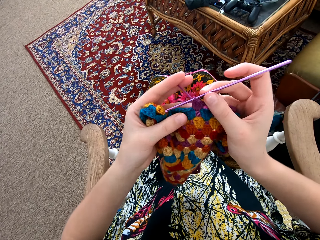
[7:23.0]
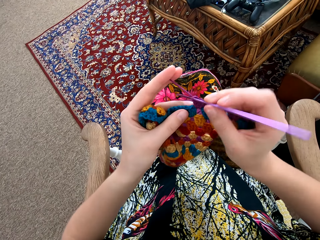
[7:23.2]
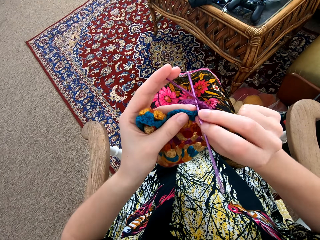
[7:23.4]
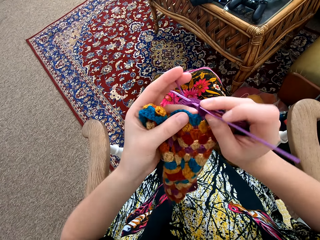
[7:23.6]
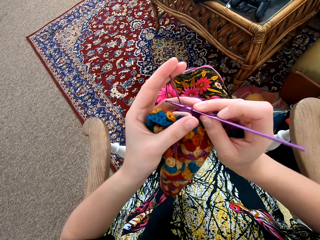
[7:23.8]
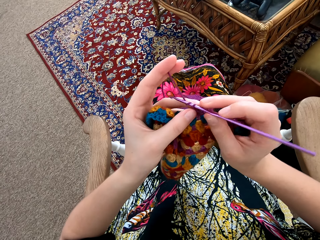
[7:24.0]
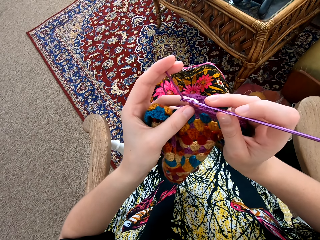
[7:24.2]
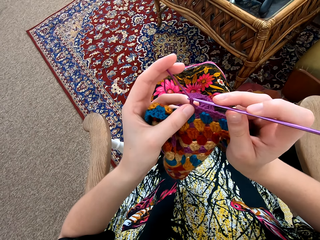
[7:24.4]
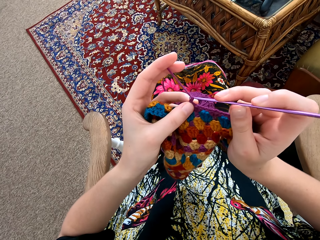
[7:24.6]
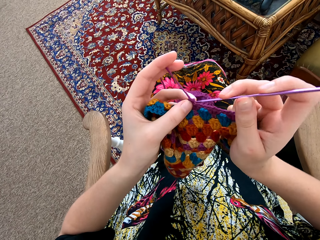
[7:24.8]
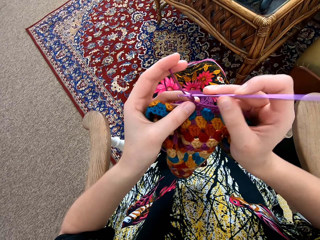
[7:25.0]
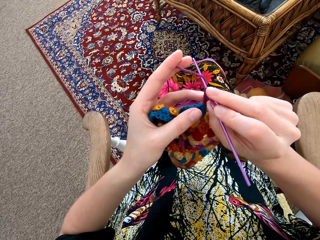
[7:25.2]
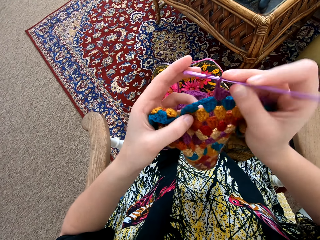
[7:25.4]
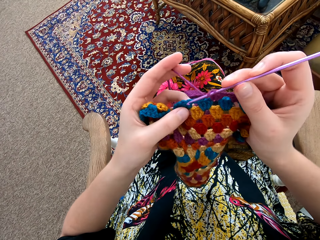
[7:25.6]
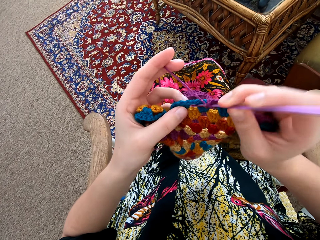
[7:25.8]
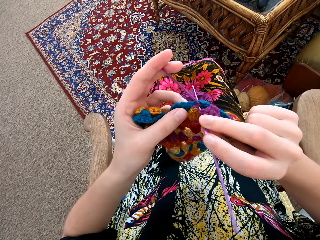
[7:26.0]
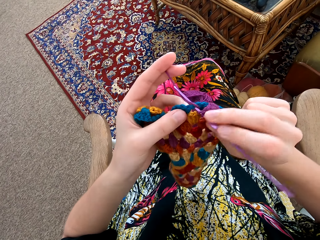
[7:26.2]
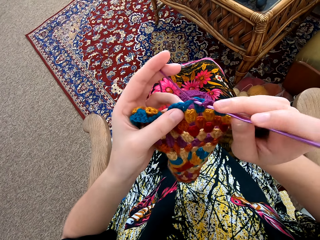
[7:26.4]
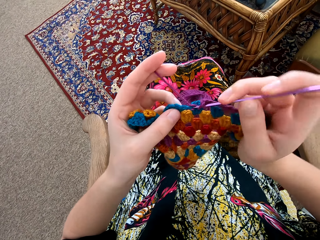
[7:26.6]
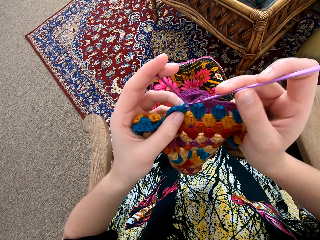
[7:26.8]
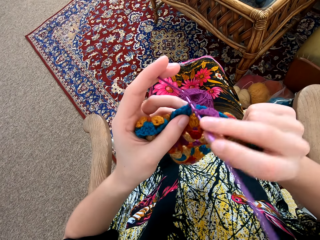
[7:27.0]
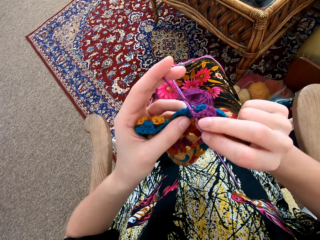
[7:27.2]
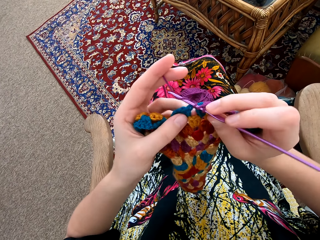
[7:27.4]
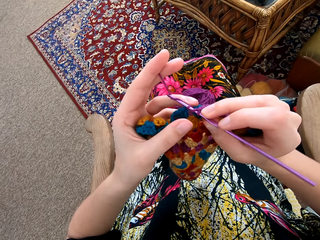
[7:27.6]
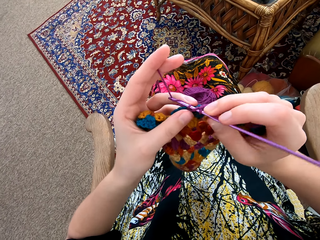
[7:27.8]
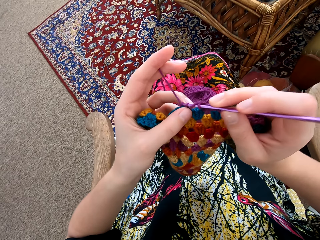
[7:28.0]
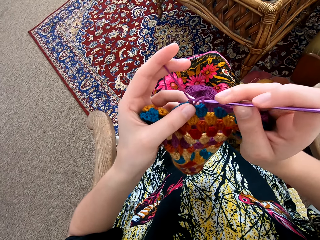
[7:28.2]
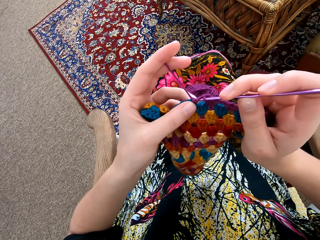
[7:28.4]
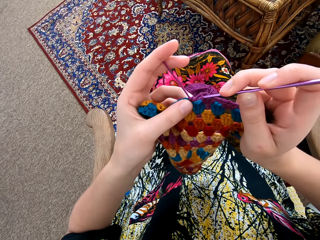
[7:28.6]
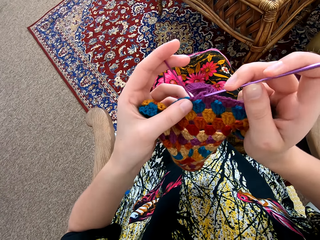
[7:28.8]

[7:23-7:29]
The camera wearer knits the pattern with a needle. They interlock the thread with a crochet hook.

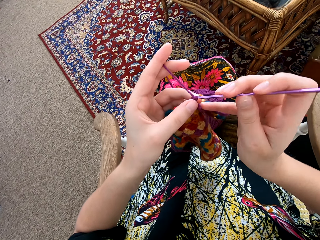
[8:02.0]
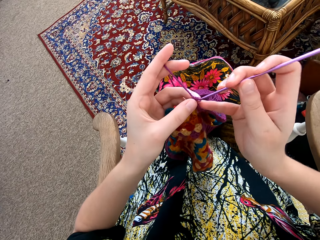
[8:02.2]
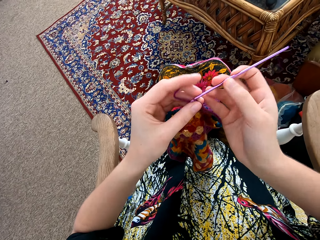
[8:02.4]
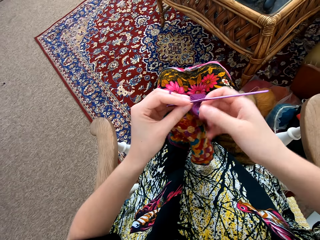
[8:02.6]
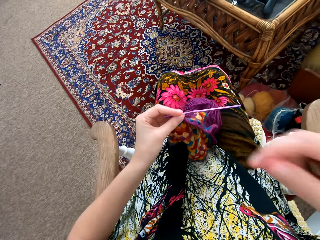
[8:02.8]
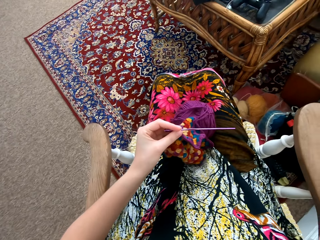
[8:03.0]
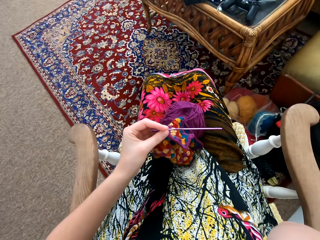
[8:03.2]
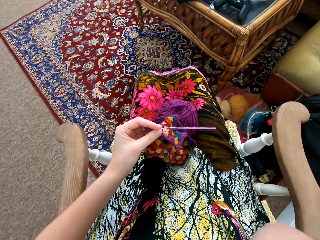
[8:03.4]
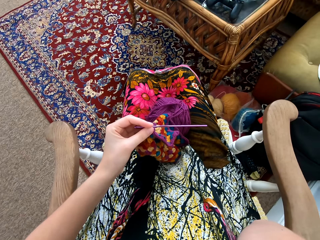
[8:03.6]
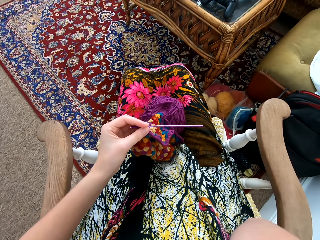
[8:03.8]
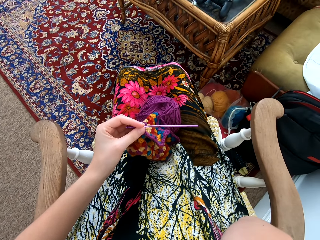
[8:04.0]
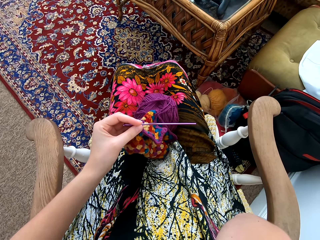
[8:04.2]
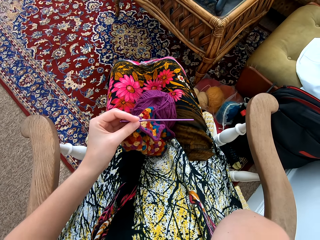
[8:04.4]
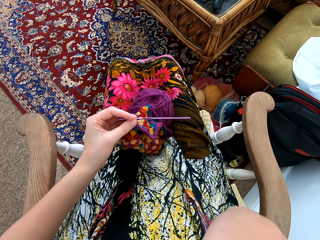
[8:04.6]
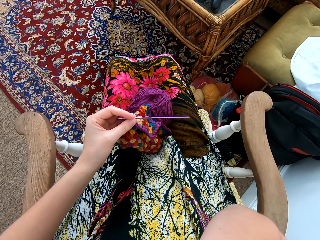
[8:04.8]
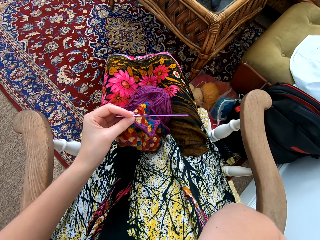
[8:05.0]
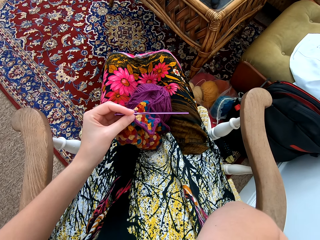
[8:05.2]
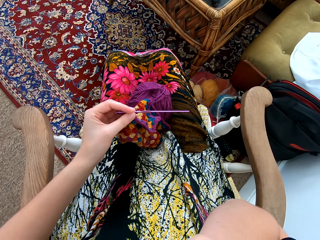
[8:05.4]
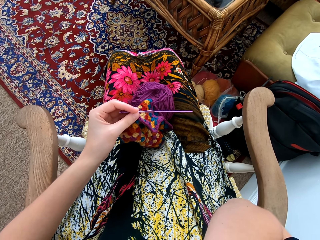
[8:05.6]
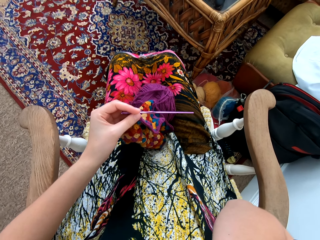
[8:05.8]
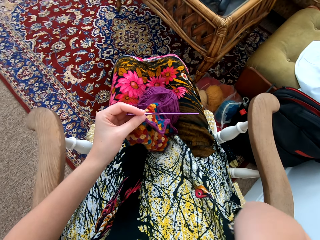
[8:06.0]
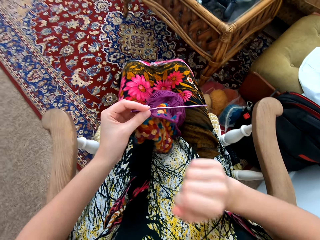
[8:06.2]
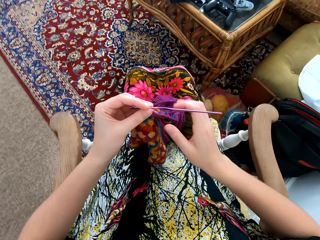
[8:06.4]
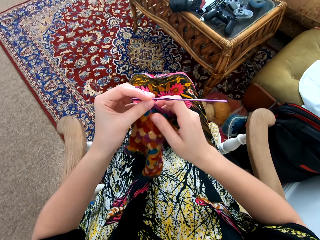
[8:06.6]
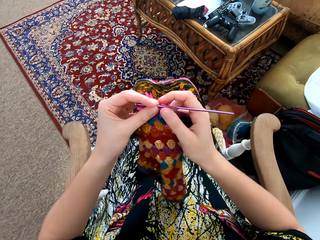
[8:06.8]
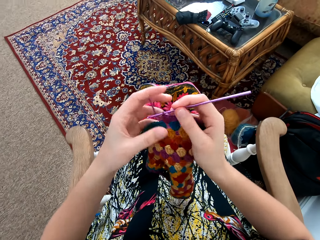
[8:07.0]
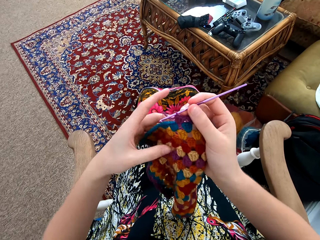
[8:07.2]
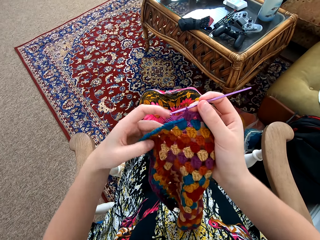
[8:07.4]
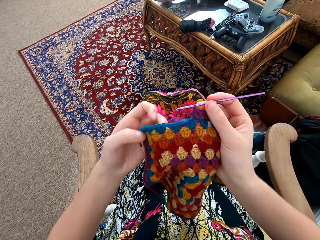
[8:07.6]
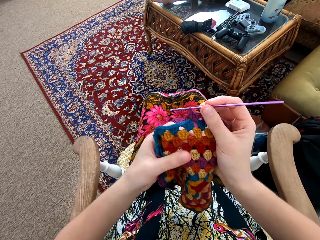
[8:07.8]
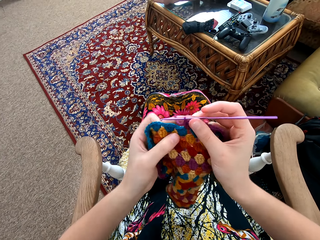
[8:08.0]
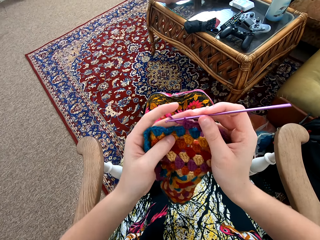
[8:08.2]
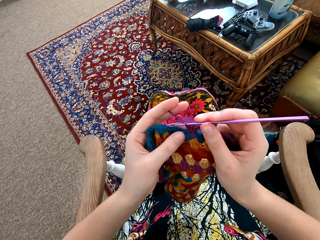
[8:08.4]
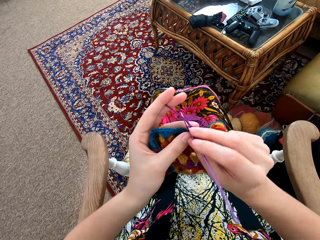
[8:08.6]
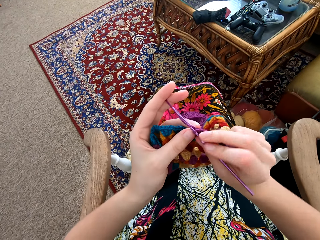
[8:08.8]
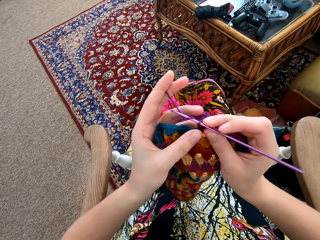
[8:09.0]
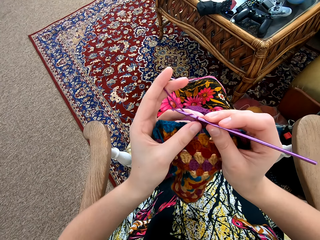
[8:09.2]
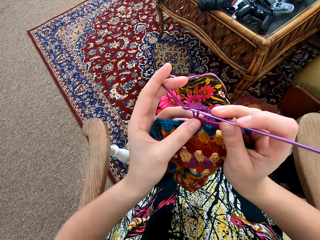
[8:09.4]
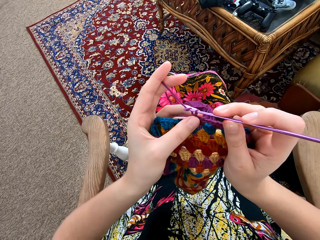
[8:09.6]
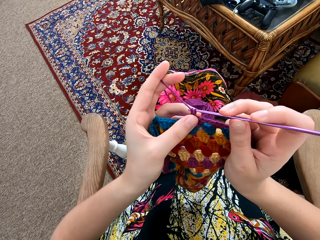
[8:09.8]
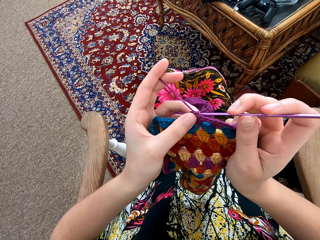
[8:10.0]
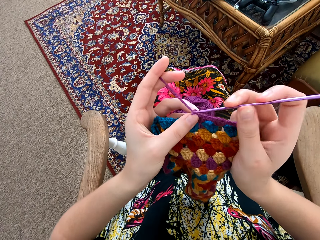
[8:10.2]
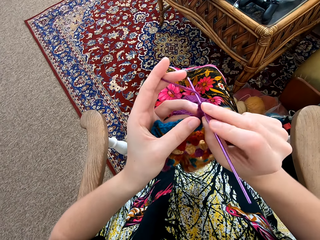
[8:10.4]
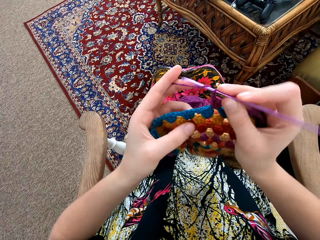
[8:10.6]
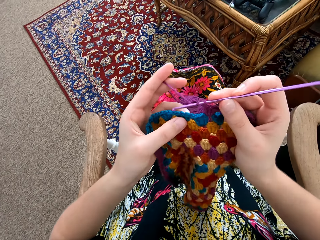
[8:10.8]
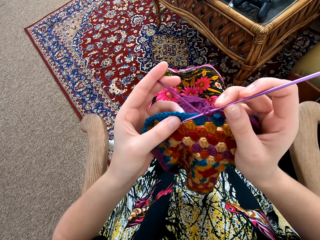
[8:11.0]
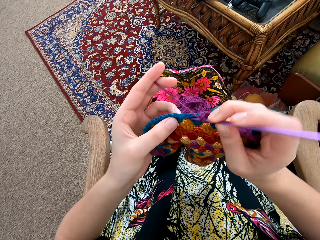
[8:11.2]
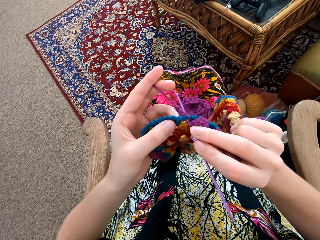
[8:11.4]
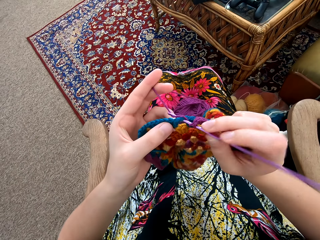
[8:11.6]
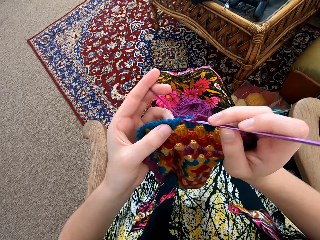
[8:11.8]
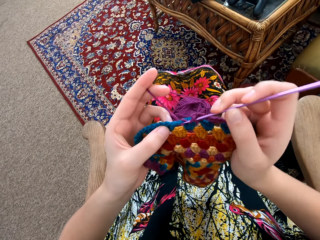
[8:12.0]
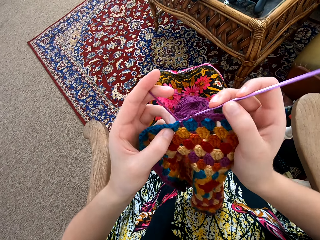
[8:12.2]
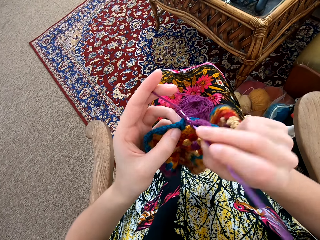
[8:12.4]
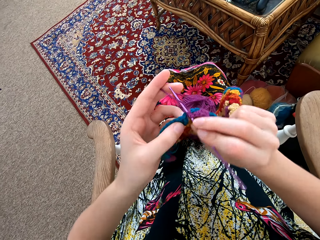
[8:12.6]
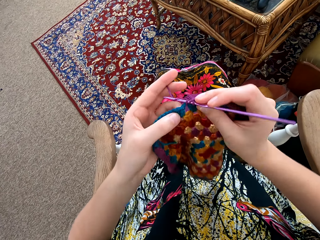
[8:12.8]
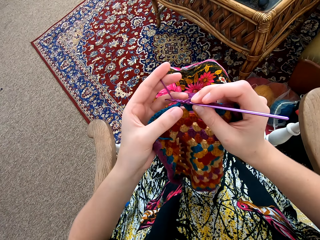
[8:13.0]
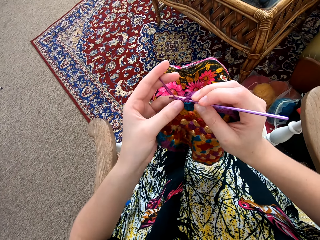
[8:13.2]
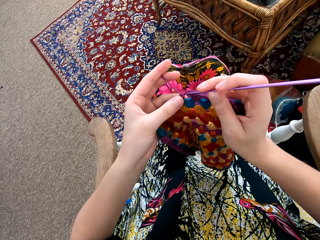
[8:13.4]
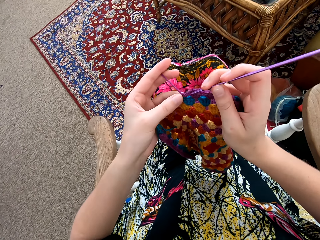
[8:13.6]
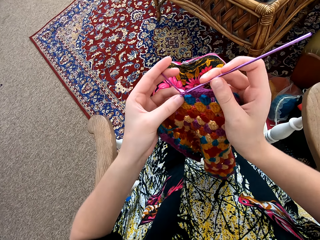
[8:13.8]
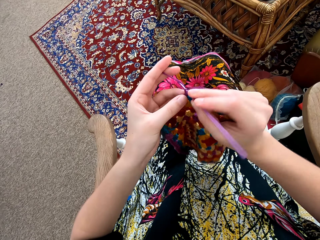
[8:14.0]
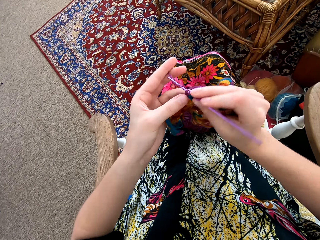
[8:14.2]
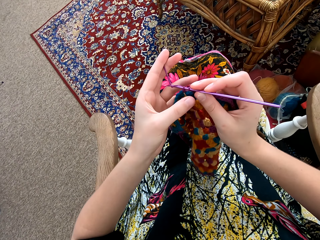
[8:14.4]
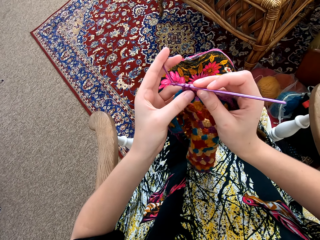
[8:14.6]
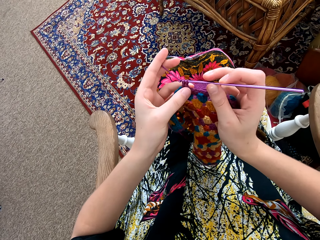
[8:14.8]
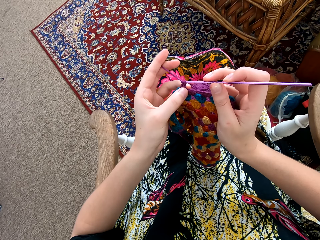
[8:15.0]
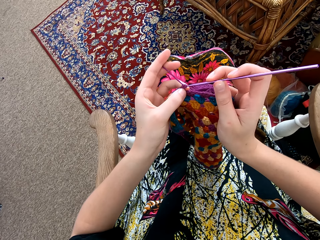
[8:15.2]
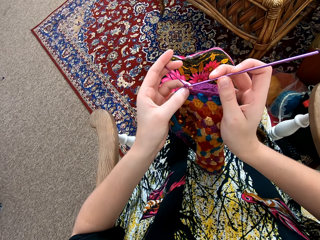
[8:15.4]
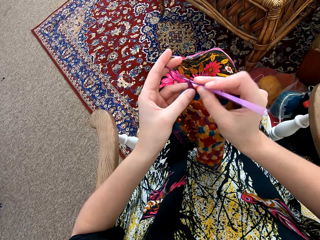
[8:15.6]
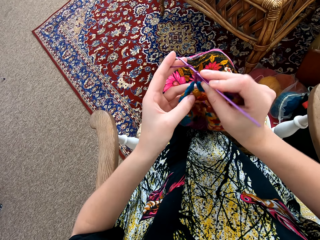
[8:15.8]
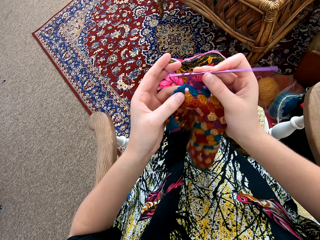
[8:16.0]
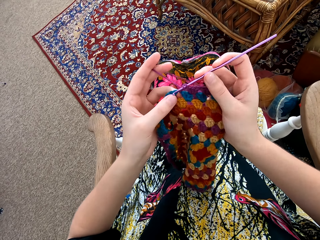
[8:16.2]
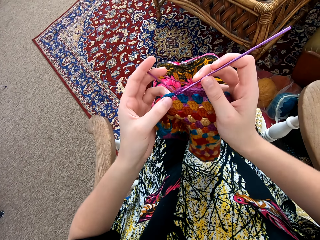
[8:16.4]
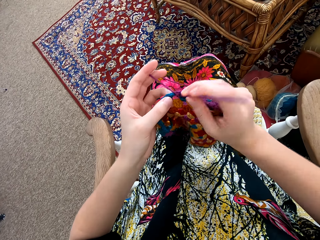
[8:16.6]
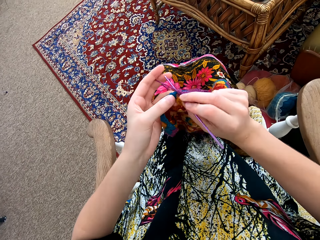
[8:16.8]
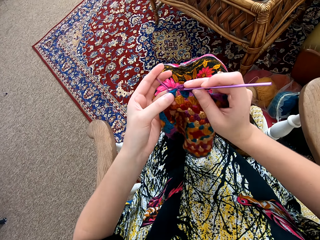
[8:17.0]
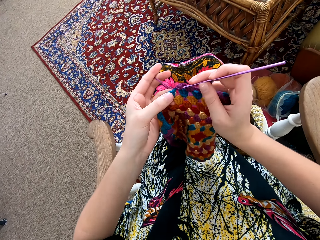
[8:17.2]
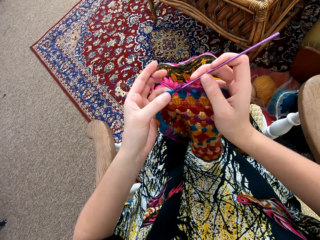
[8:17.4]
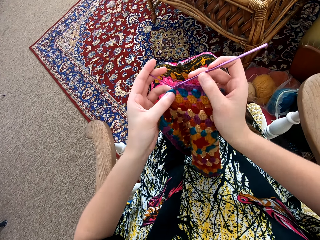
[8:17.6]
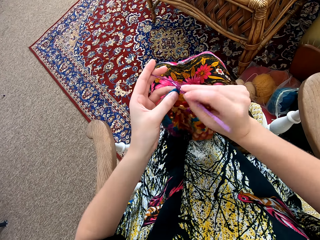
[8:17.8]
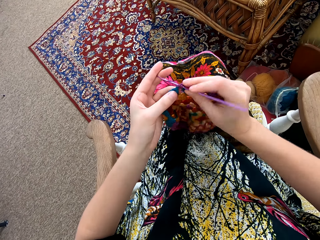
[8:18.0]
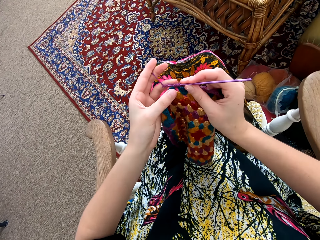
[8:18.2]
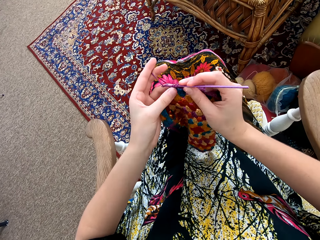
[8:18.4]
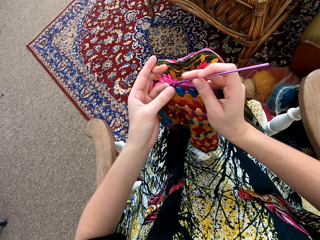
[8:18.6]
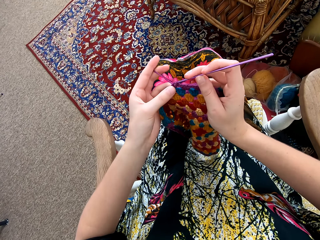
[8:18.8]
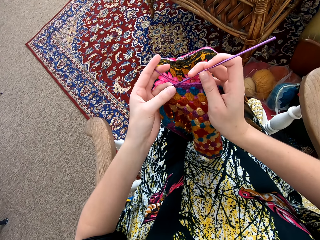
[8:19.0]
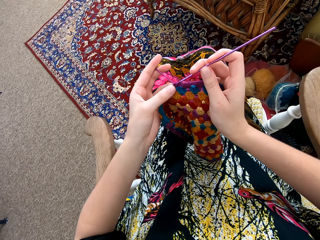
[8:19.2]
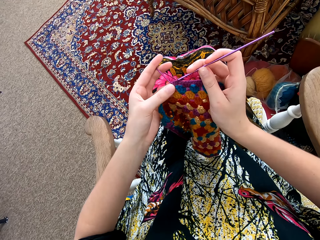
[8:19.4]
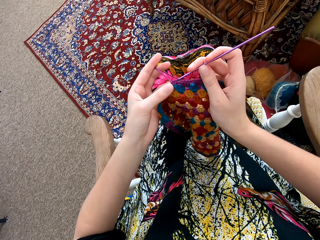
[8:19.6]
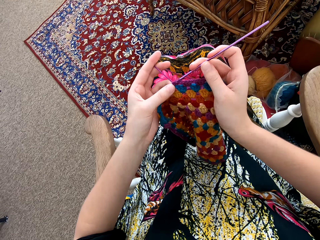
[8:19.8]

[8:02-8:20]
The camera wearer adjusts the camera. They stop knitting the pattern. They hold the garment with the other hand. They knit the pattern with a needle. They interlock a loop of thread with a crochet hook.
